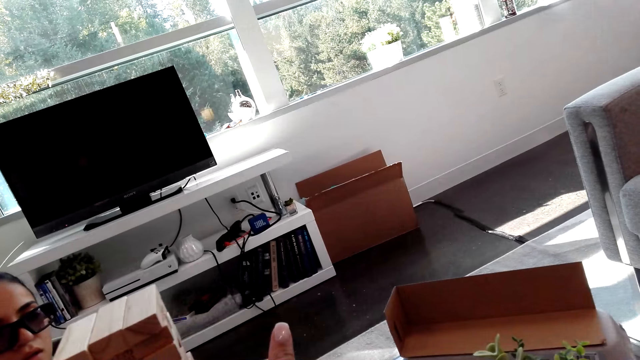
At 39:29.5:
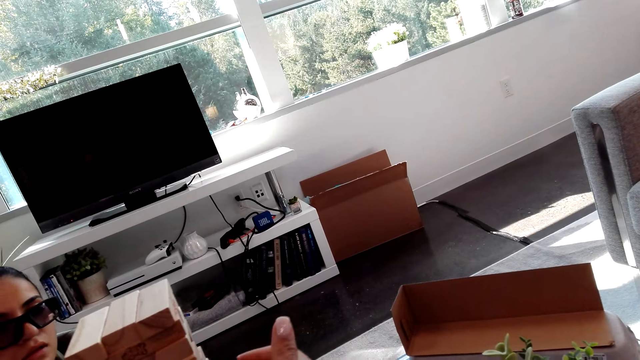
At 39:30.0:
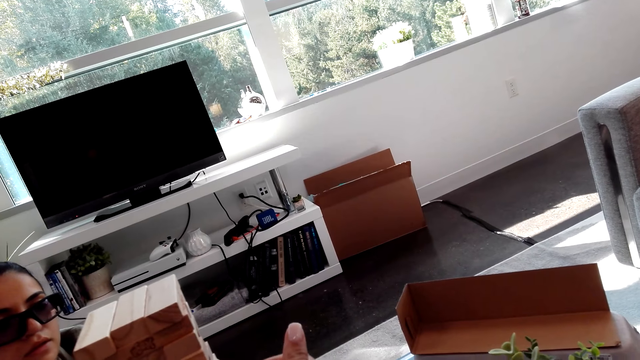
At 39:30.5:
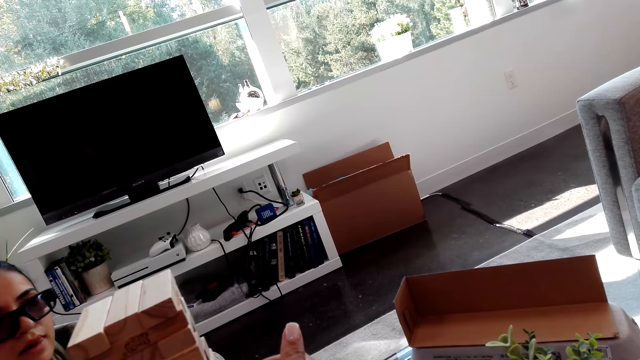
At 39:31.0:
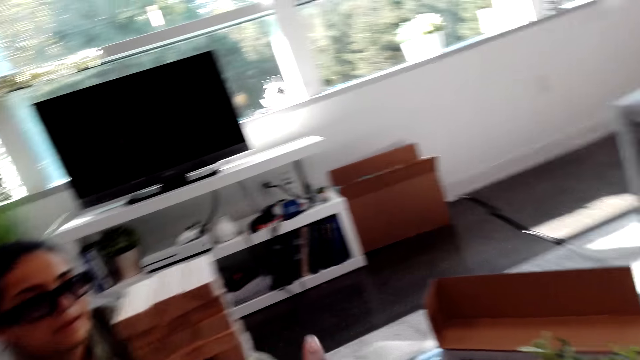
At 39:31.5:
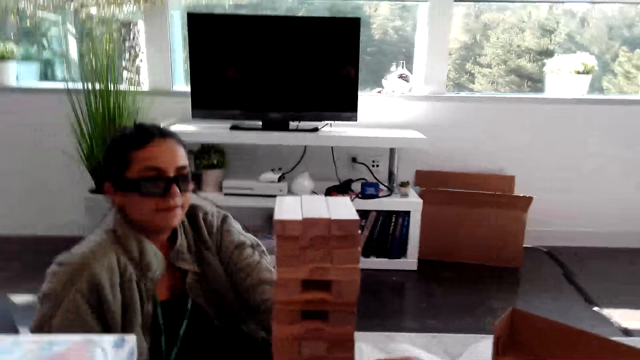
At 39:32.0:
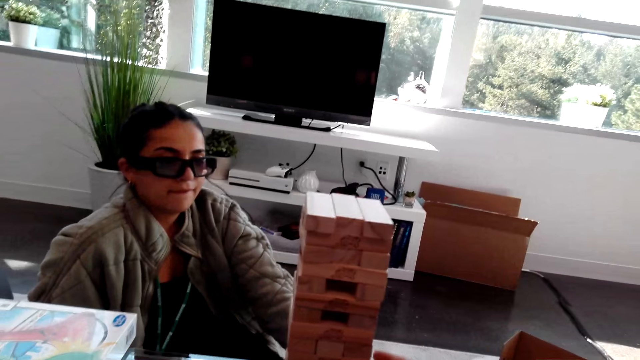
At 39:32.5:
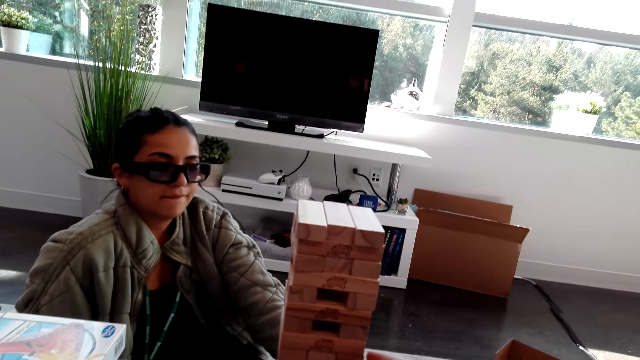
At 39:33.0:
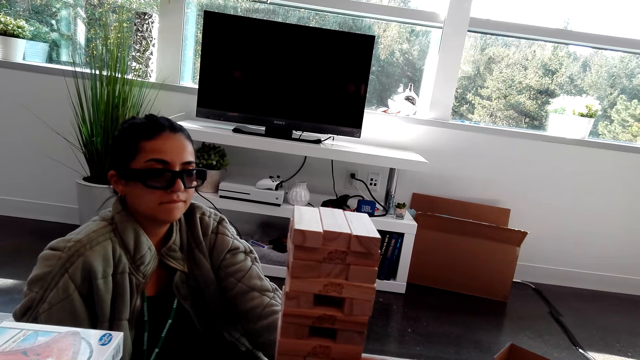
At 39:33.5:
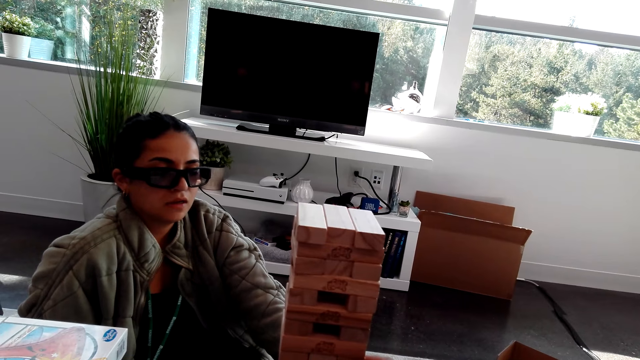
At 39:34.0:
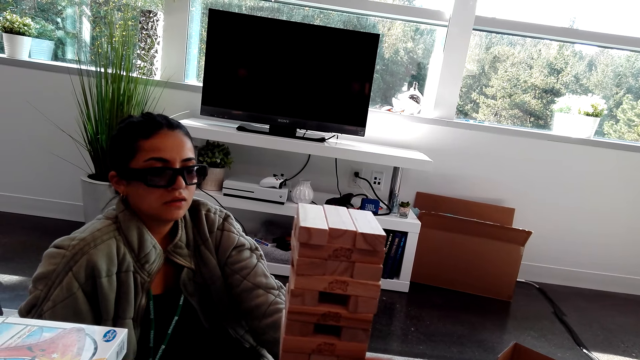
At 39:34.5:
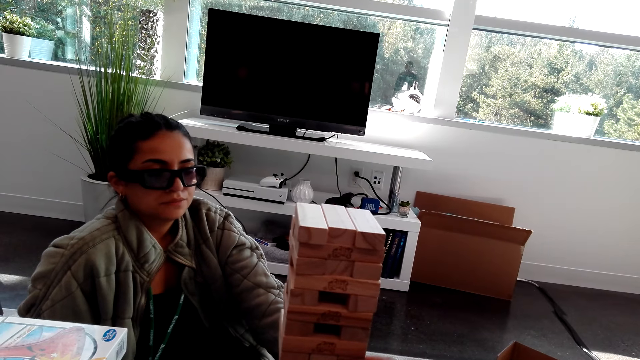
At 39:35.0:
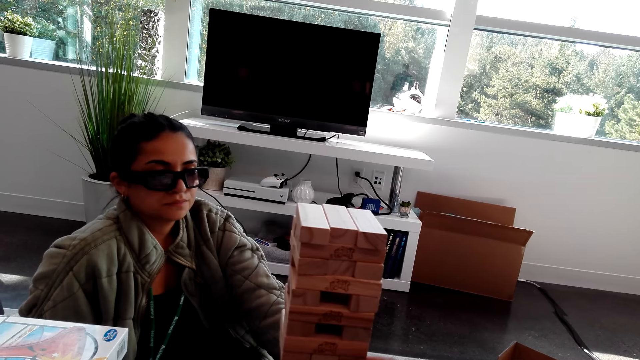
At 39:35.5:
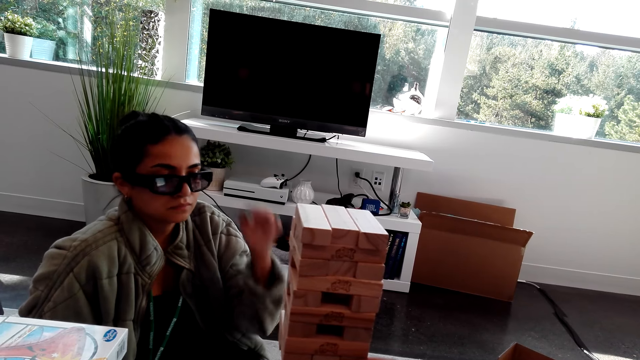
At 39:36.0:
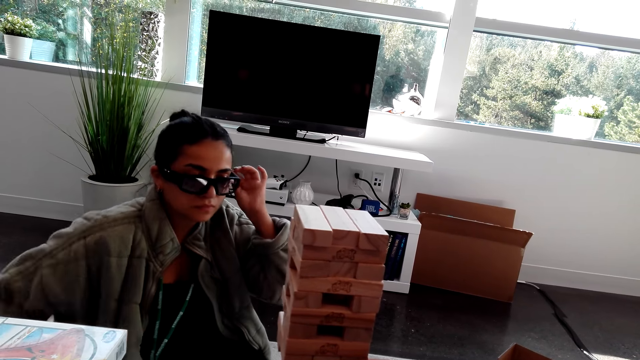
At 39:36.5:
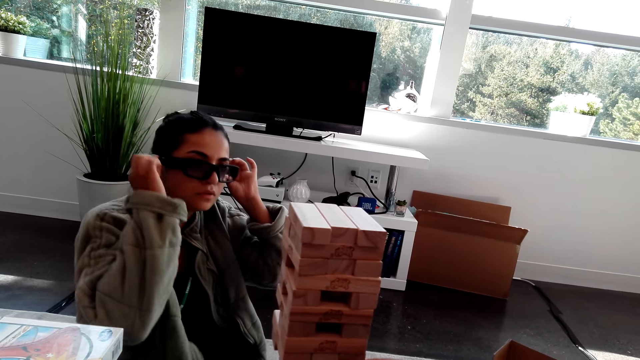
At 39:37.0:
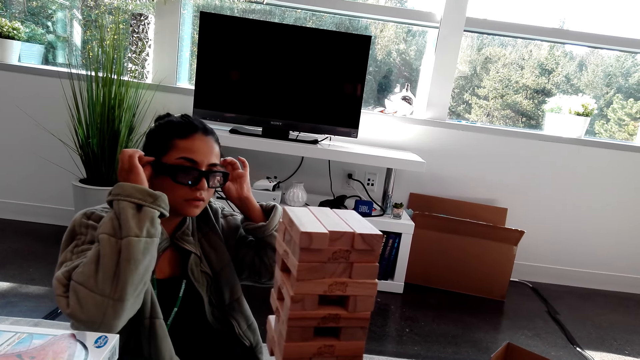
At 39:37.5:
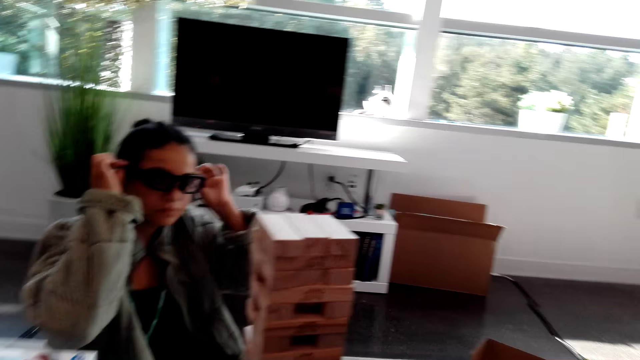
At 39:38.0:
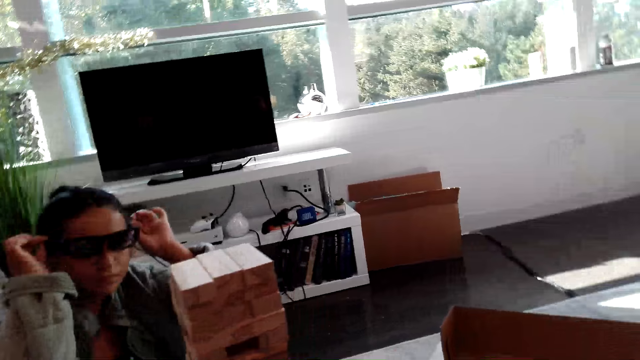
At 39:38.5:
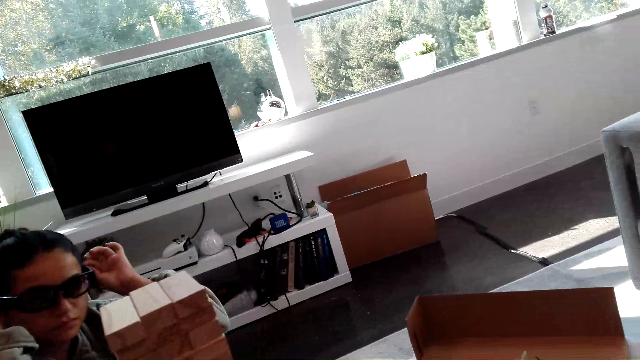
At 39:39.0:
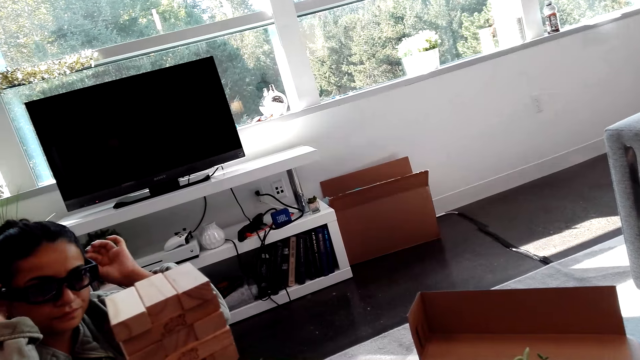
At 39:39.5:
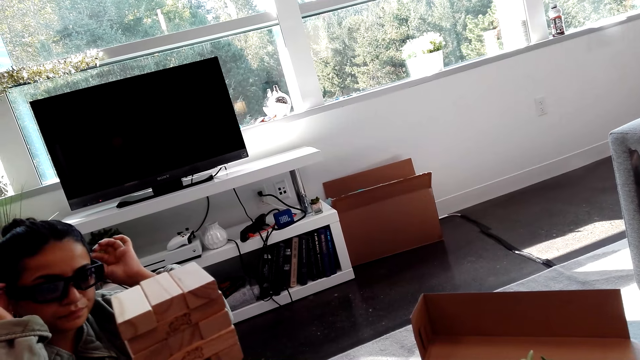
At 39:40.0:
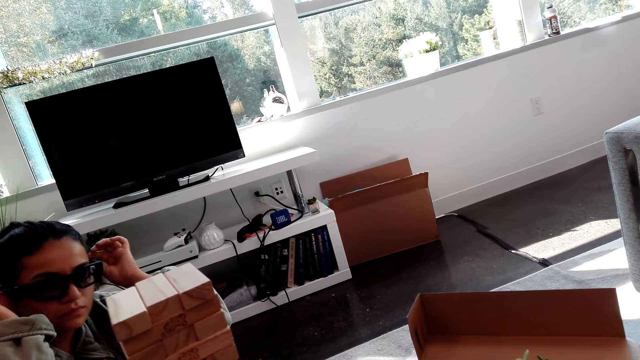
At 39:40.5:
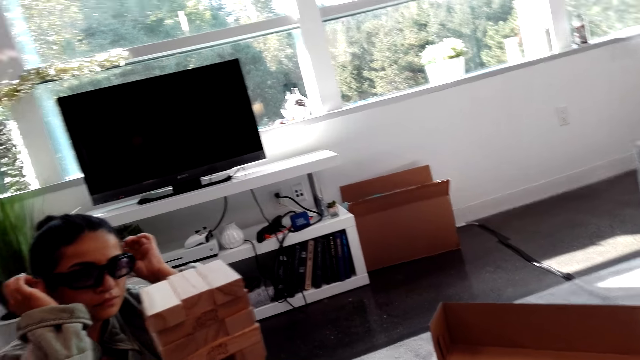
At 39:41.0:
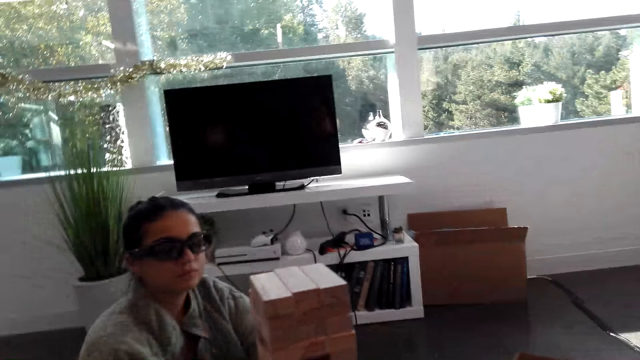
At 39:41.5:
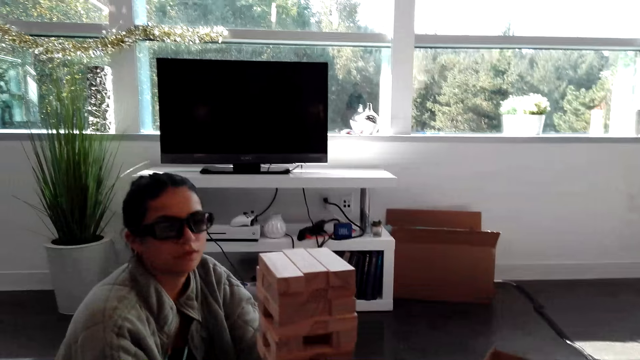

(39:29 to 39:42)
The camera wearer plays a block tower game. A woman adjusts her camera with hands.

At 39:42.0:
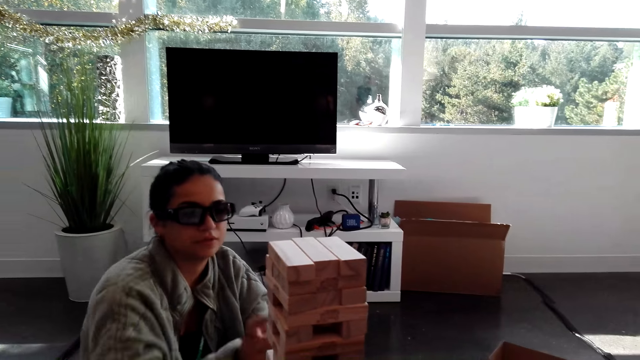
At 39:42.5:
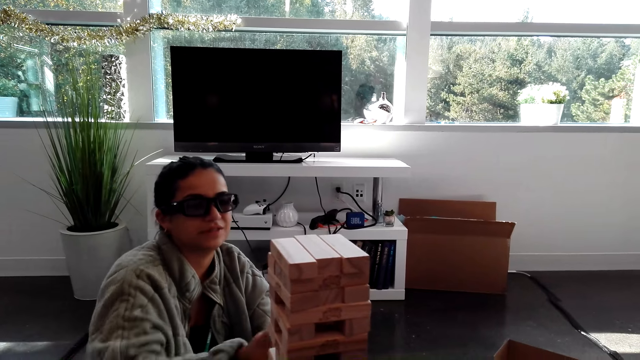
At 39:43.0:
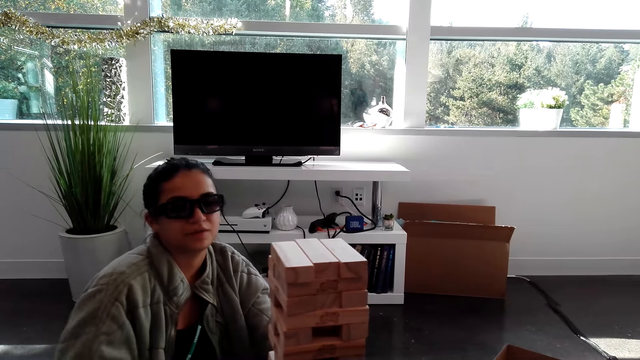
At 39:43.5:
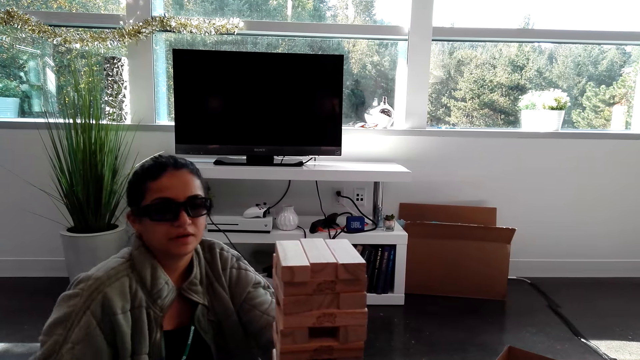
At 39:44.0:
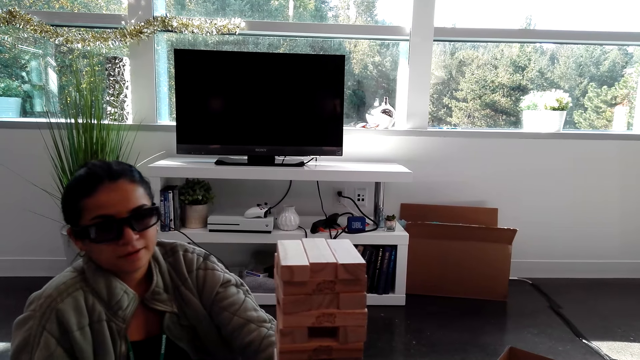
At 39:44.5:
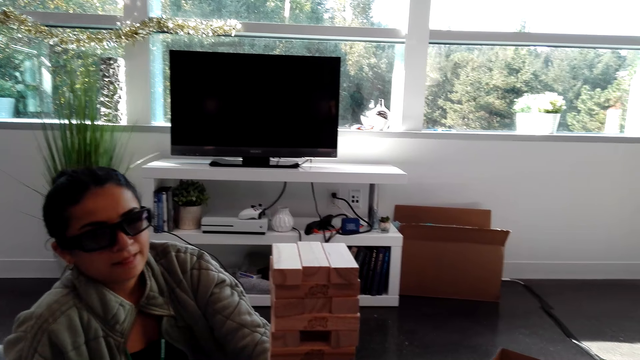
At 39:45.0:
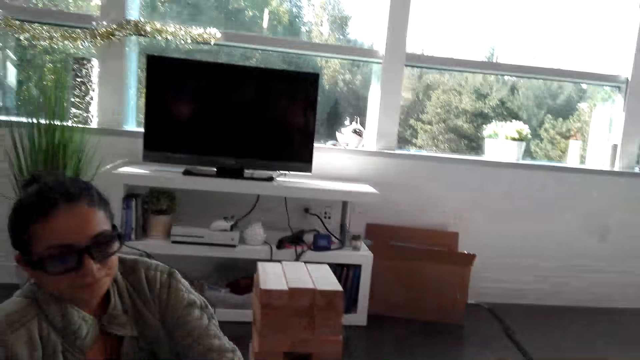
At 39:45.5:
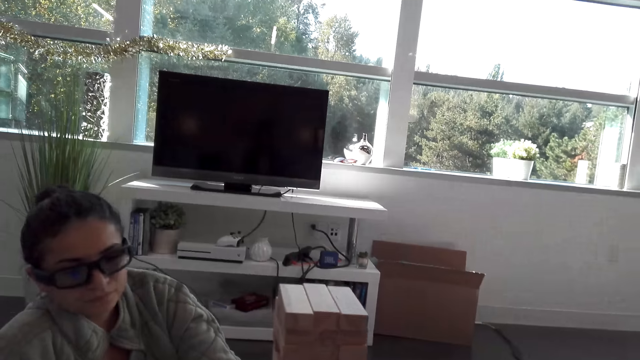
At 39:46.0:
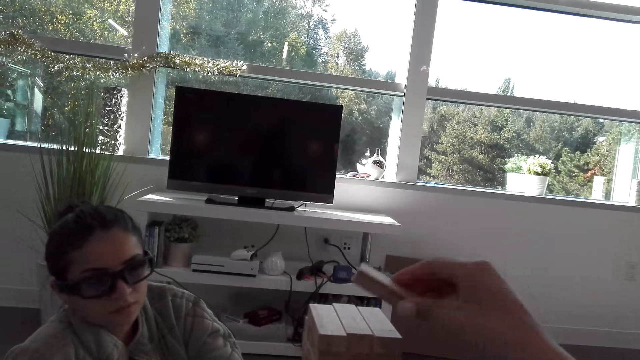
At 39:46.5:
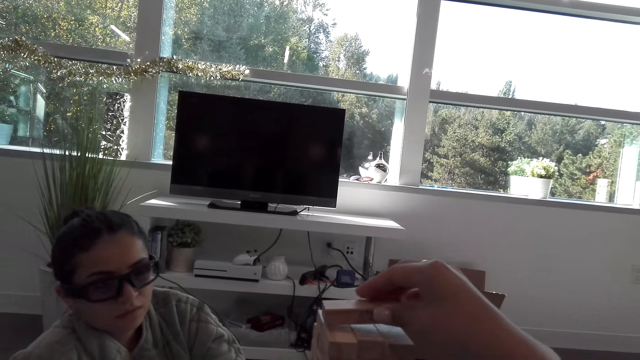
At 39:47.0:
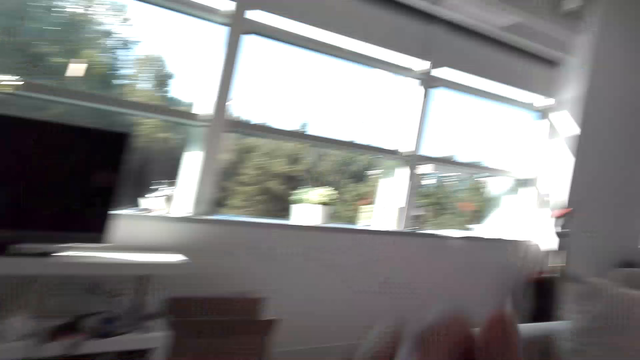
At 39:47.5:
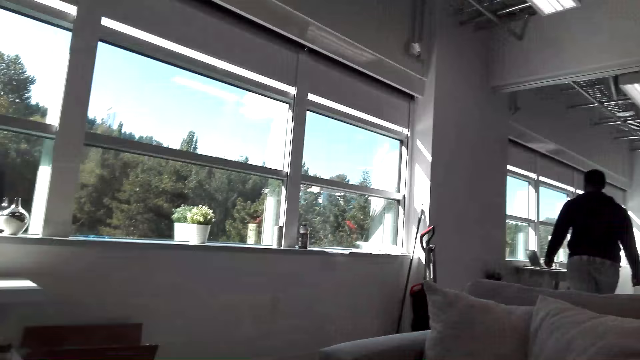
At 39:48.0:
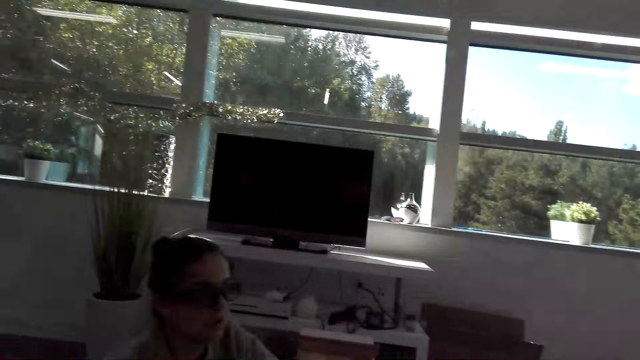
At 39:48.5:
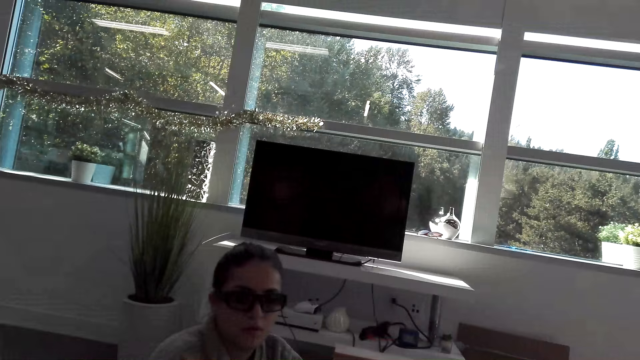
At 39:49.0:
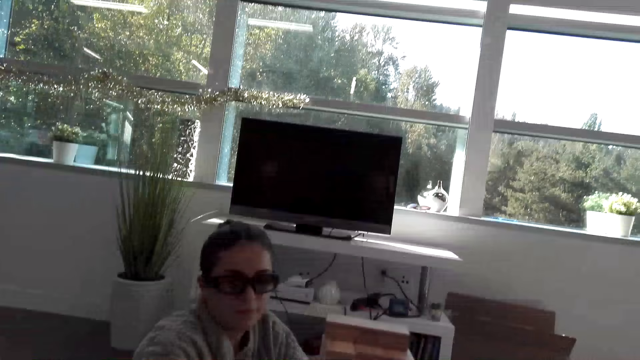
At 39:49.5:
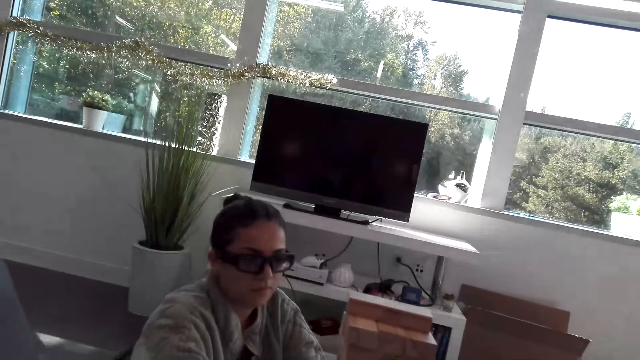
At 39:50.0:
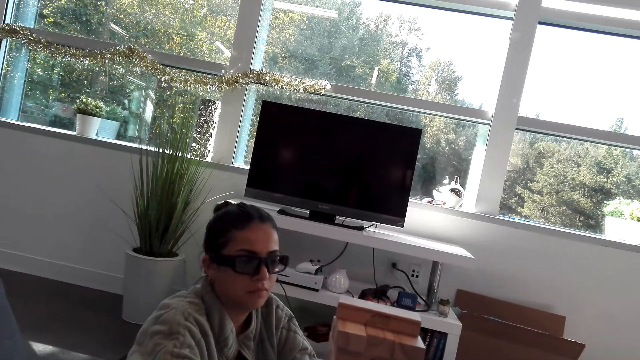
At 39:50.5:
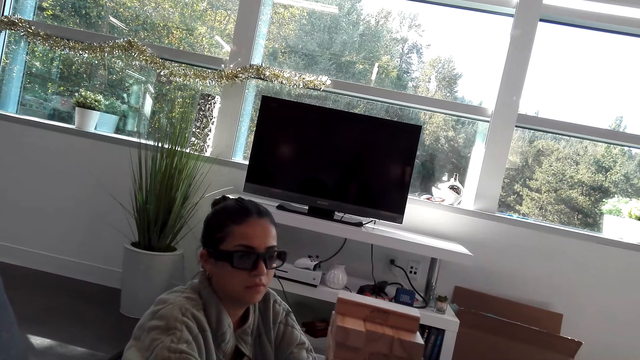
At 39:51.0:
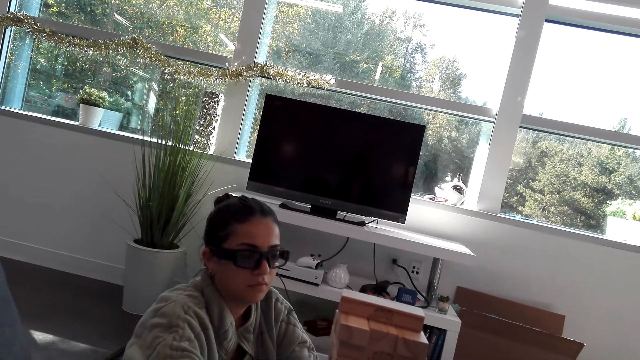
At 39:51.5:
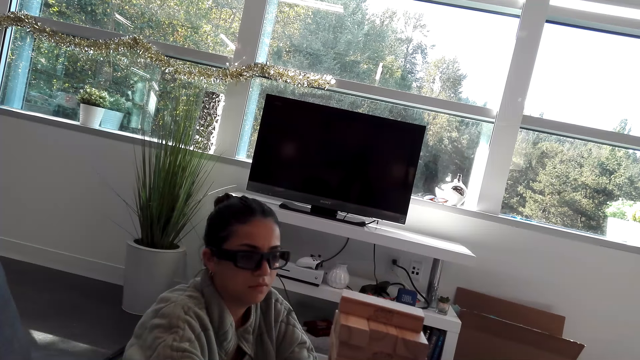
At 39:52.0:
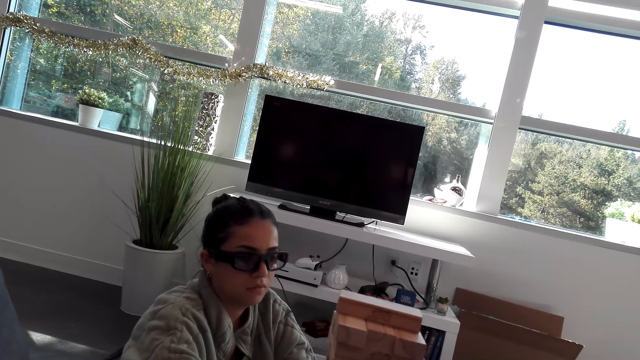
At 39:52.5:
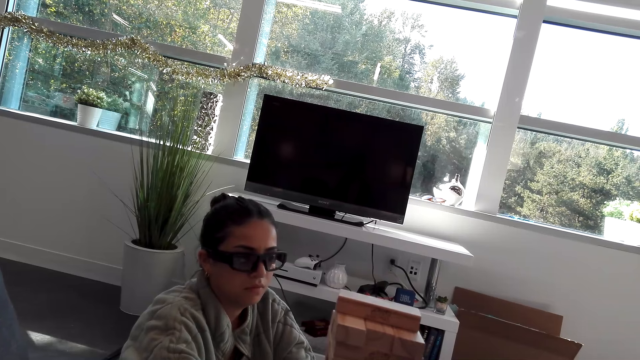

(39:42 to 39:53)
The camera wearer puts a wooden block on other wooden blocks. A man walks towards a window. The camera wearer stares at a woman.
